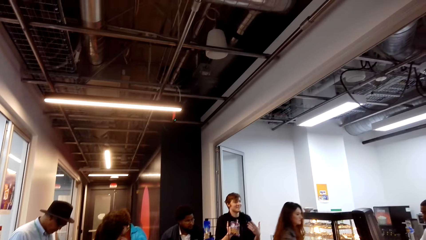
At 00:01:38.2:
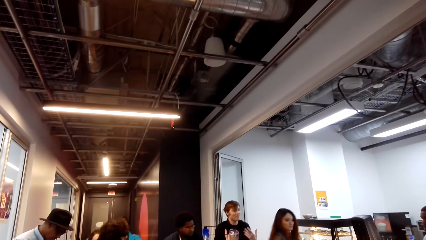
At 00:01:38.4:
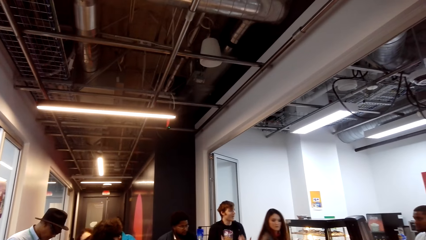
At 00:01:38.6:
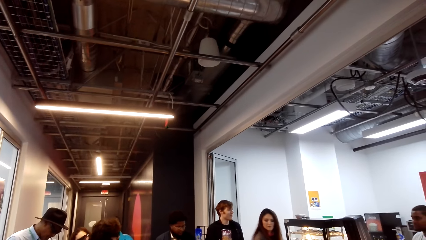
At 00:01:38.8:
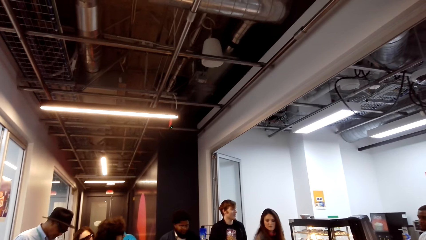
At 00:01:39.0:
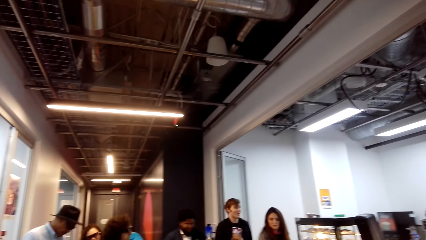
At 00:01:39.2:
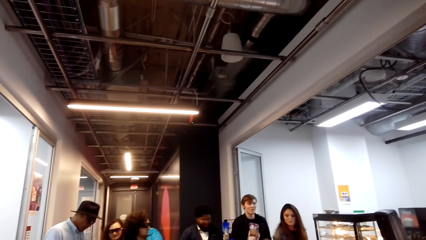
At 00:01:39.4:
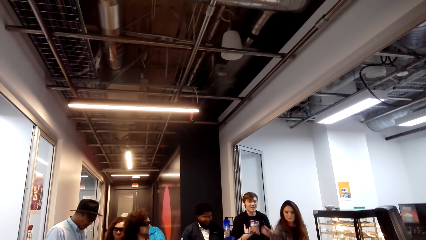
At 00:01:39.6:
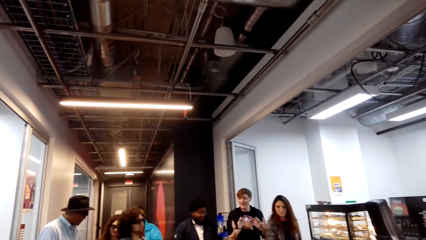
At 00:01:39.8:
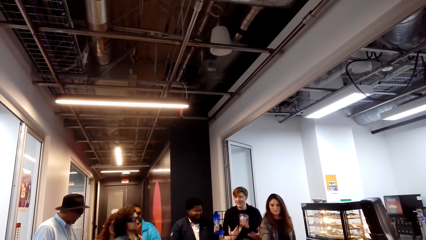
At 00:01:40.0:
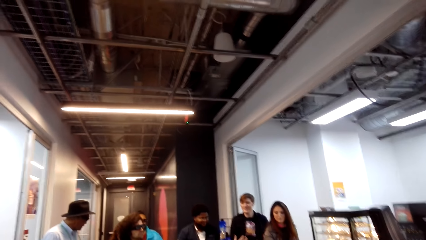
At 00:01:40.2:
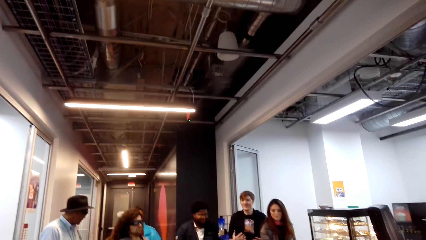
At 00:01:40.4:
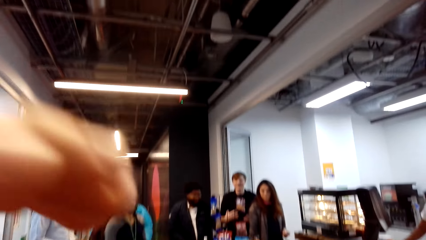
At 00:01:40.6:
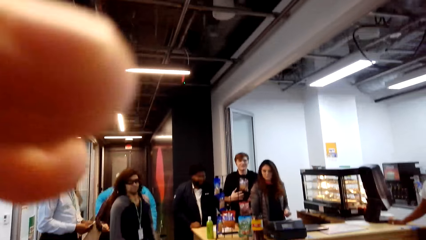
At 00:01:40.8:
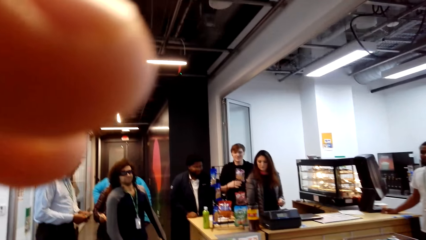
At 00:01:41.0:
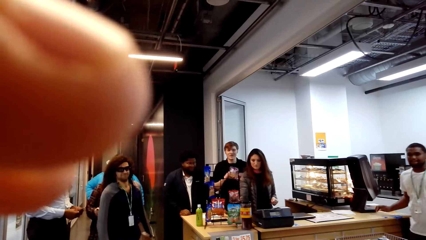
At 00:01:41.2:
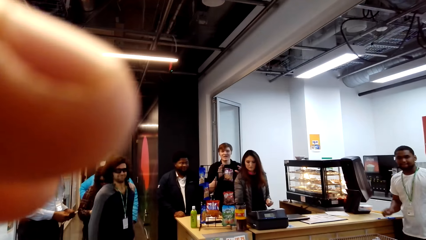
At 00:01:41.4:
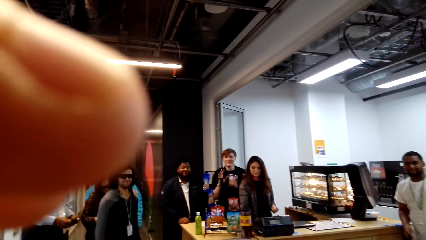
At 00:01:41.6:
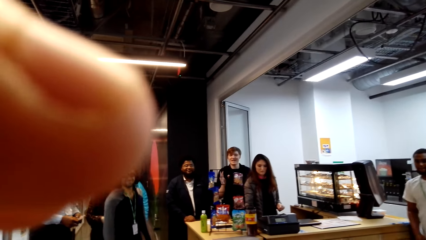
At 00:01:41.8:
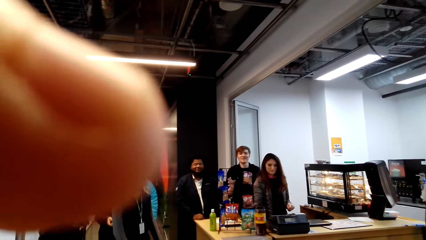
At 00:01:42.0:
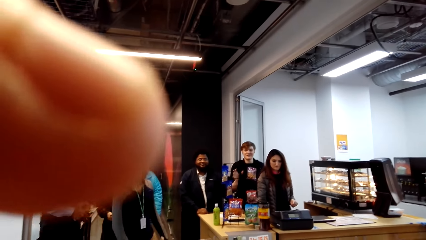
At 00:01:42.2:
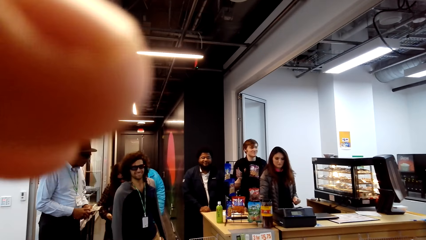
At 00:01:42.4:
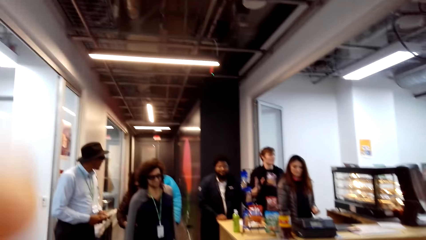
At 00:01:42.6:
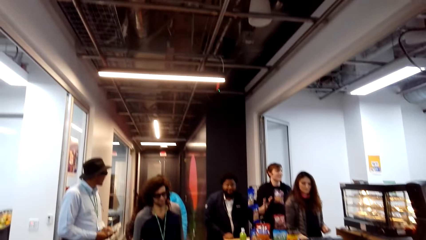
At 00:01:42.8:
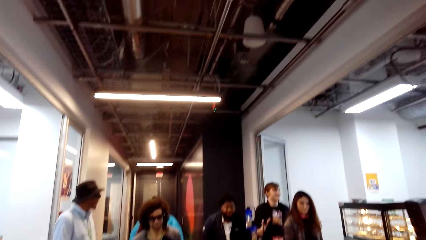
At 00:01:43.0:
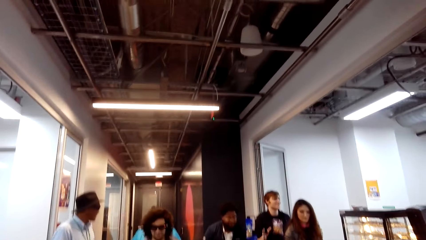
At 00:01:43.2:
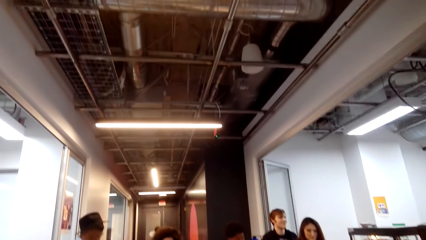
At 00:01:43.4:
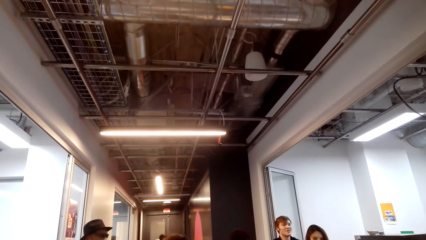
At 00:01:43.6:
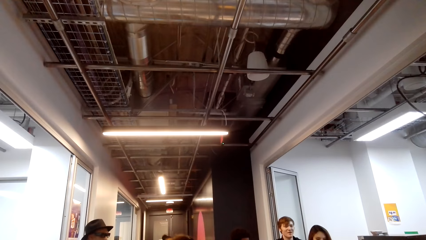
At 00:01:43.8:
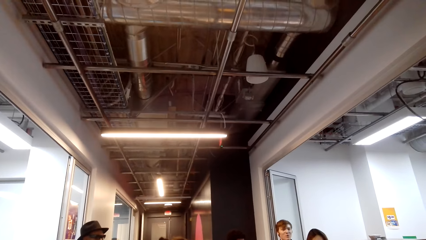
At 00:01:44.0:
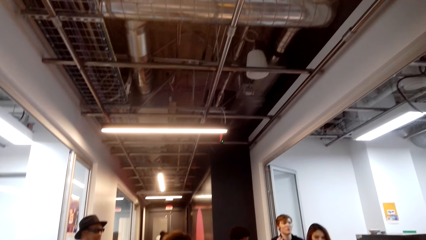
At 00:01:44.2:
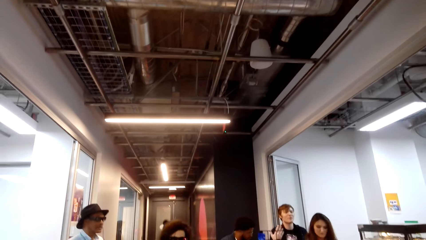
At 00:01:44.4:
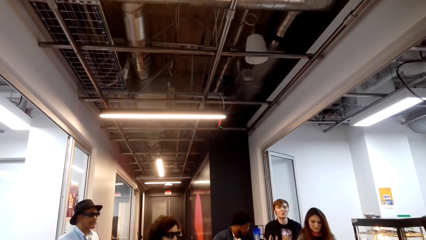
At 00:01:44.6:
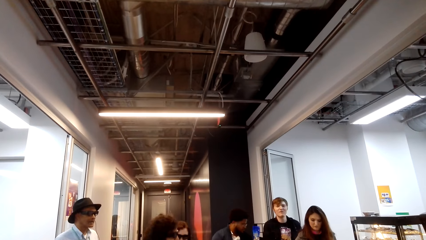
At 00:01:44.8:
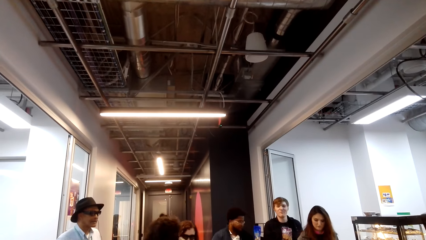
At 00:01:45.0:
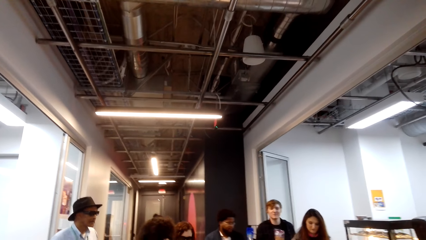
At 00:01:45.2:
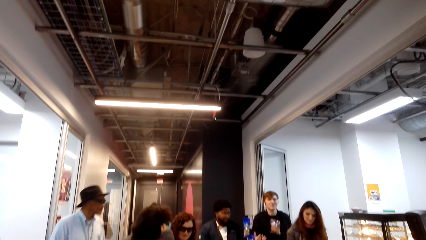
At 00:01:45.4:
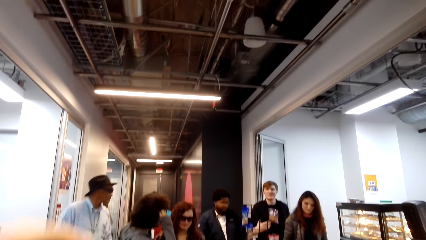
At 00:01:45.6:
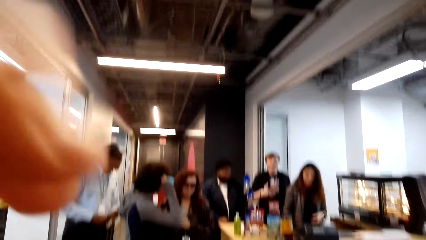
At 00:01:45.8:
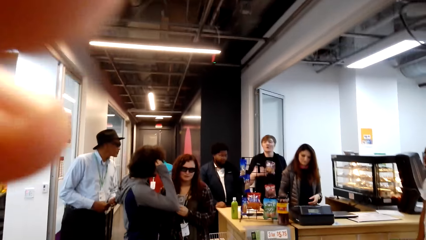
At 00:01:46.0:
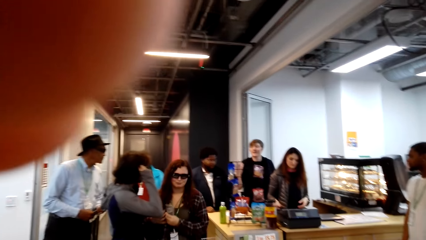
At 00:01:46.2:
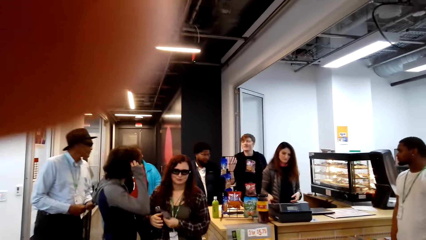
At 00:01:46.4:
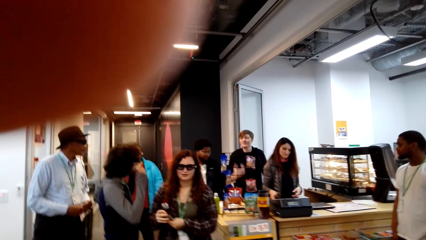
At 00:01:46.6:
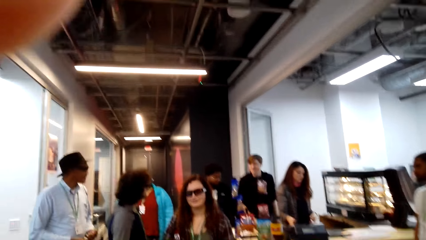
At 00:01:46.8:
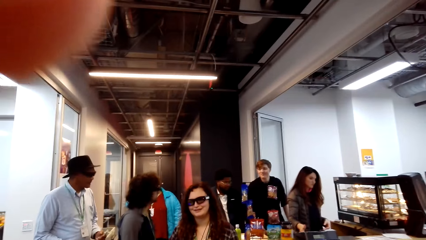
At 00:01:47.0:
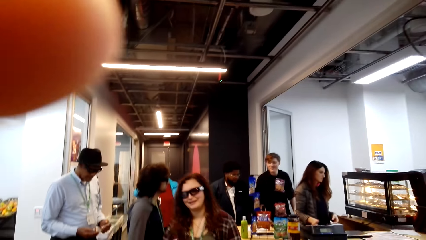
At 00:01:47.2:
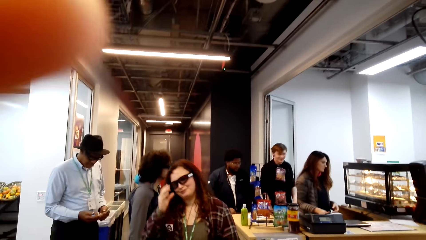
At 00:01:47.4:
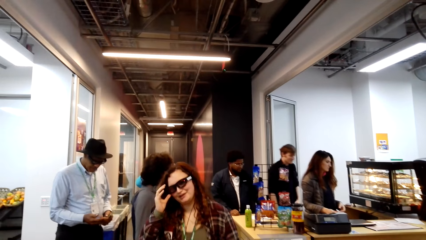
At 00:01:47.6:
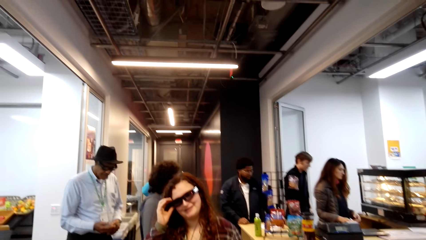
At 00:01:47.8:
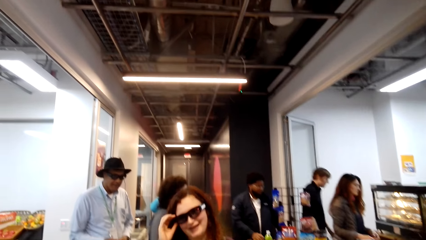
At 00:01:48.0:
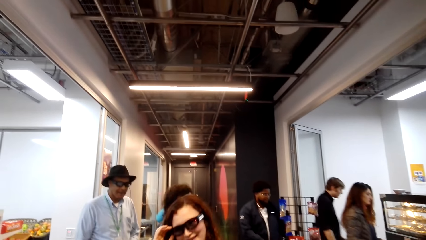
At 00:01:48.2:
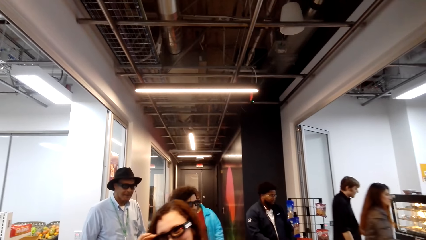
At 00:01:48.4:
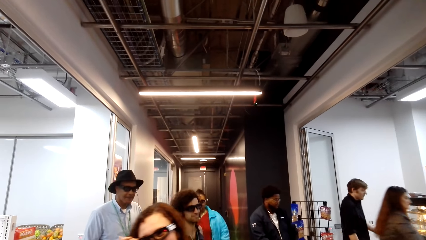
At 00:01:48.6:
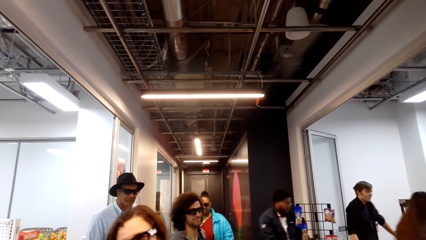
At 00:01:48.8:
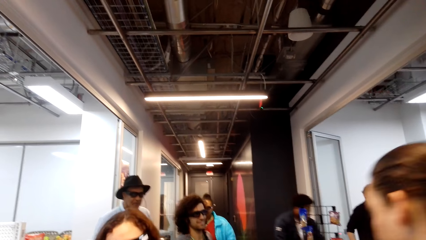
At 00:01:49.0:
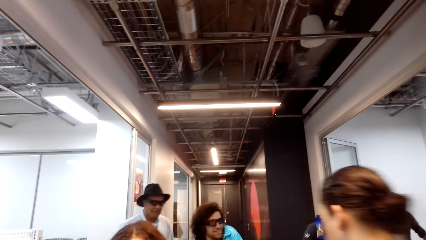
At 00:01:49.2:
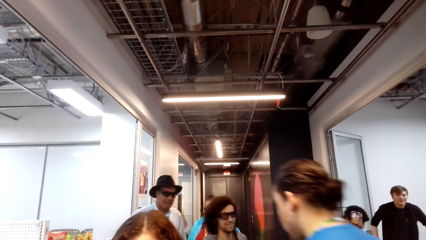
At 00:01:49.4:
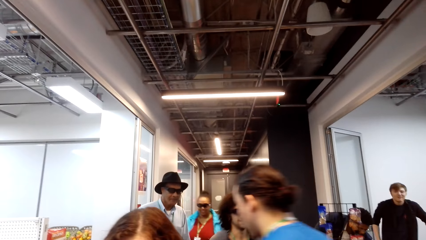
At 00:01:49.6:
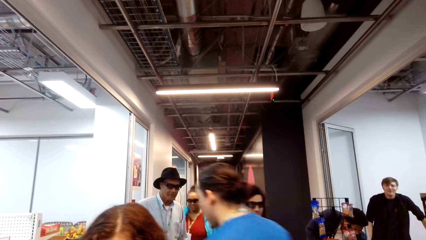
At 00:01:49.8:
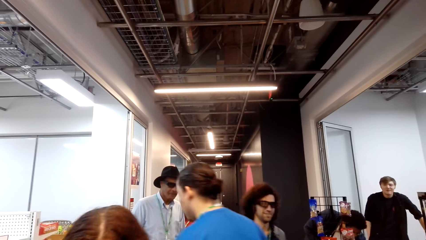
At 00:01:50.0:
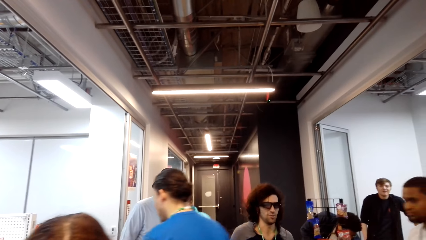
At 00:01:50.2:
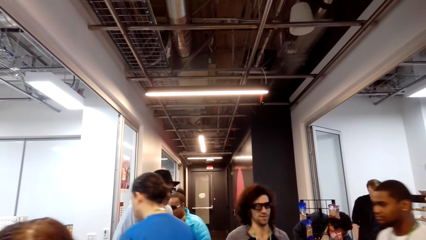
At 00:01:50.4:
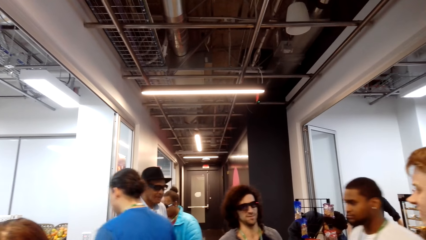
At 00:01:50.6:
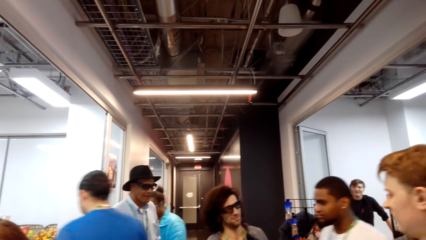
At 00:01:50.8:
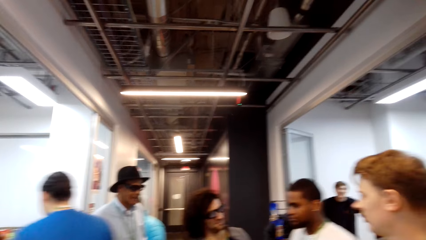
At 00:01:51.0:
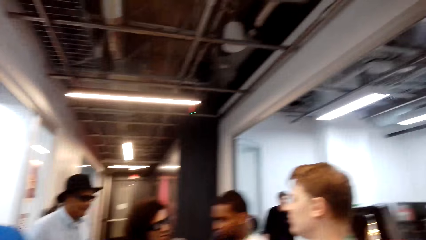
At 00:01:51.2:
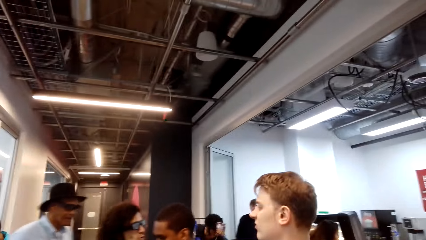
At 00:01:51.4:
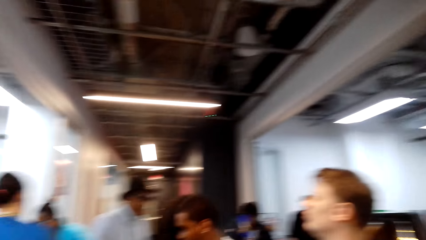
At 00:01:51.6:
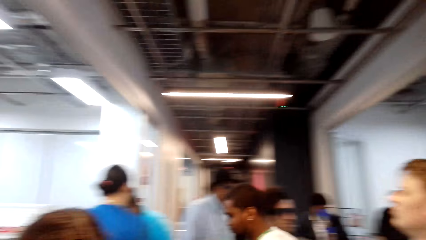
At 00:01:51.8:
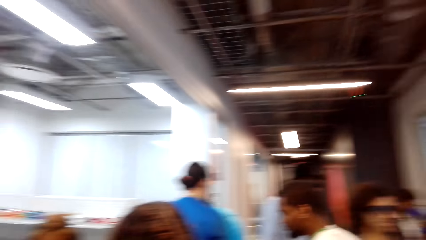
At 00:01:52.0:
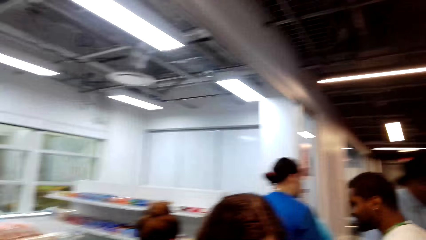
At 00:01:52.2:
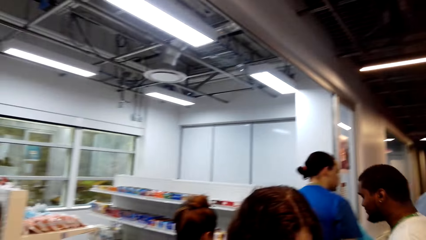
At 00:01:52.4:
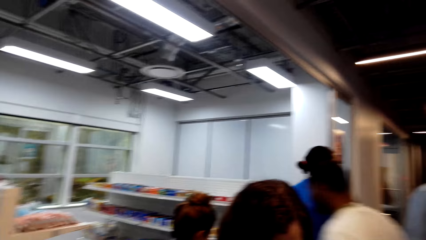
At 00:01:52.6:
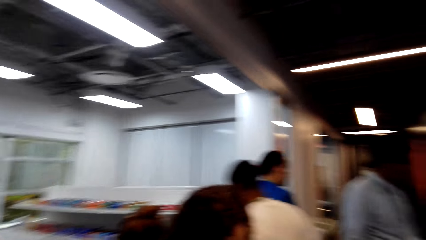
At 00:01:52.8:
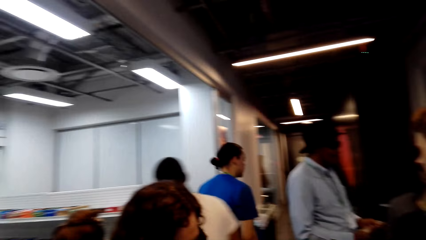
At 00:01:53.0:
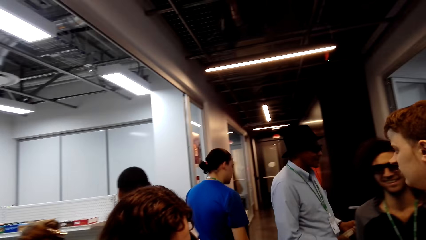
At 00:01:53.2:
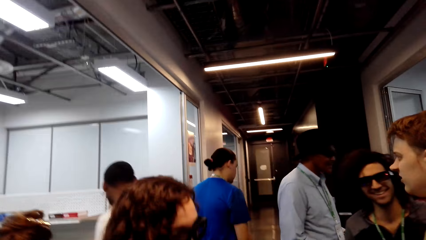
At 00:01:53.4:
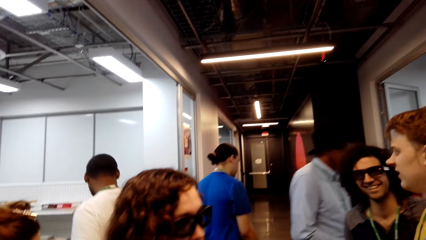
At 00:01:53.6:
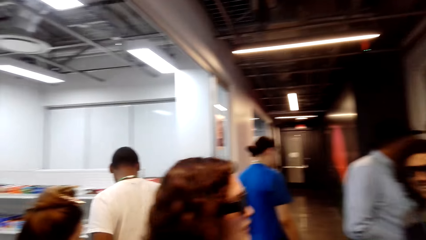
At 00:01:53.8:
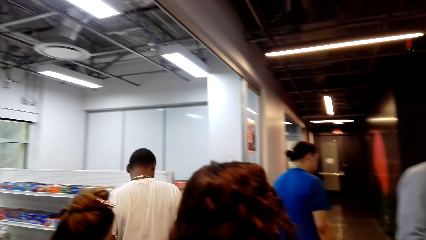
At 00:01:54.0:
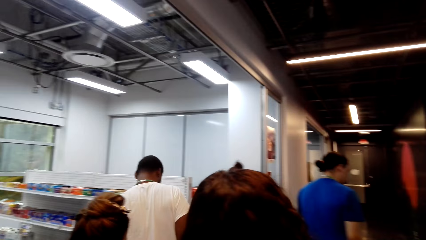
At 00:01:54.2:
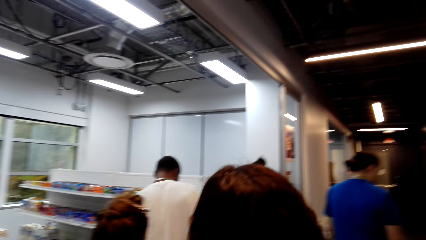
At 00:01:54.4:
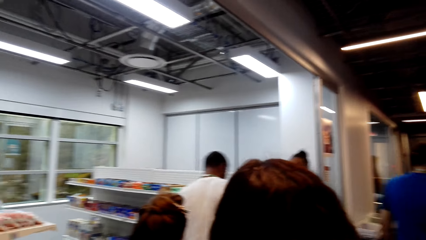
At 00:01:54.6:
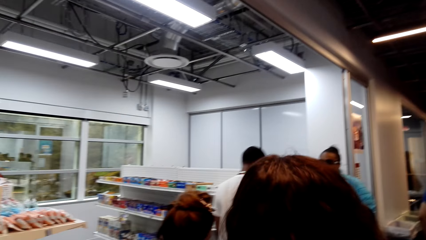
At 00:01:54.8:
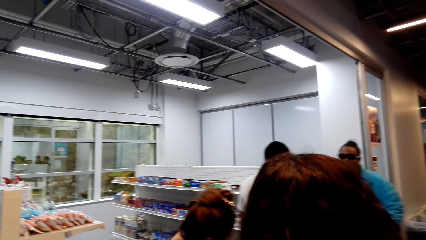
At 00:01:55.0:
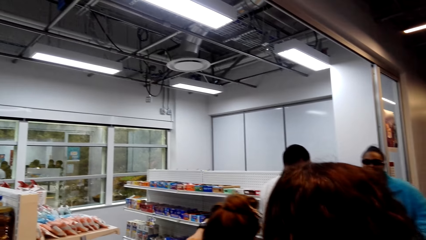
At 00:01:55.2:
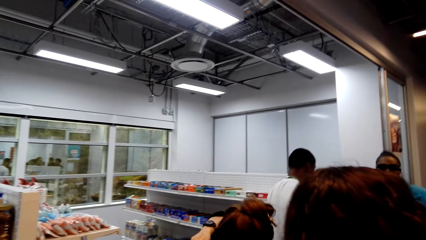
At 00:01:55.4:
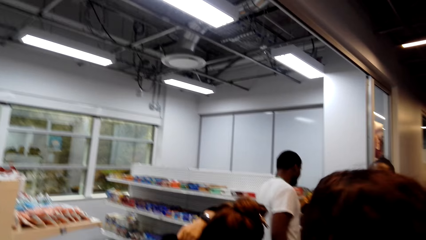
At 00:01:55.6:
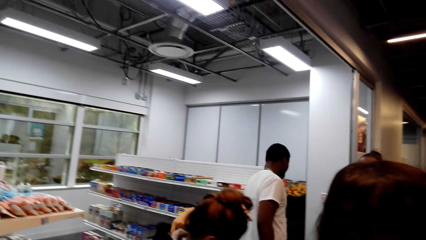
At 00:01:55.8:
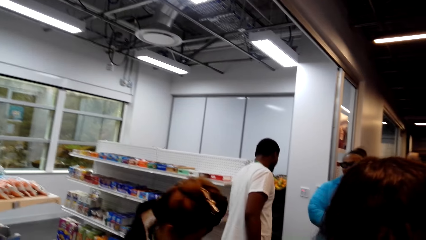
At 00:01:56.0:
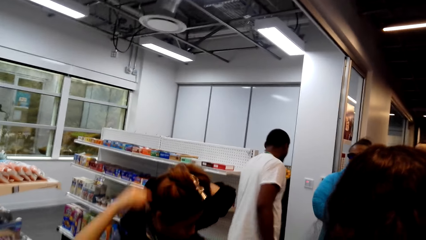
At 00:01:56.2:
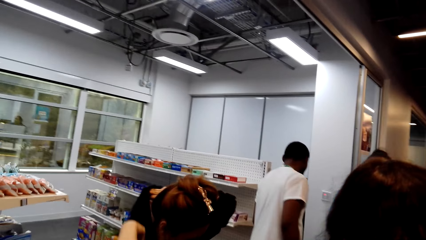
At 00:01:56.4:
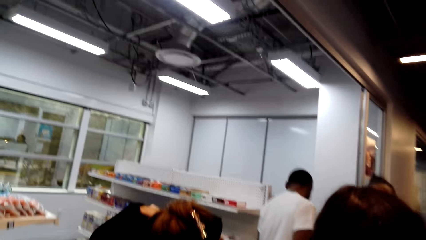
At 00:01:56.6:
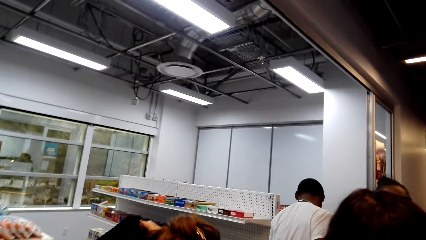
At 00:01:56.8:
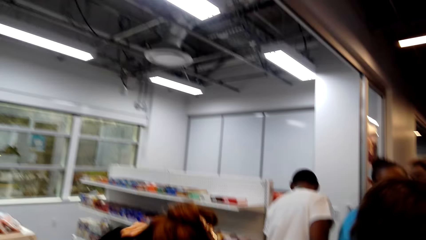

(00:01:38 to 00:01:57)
A person talks. A man speaks. The camera wearer looks around. They talk. Another person talks. The camera wearer talks.
